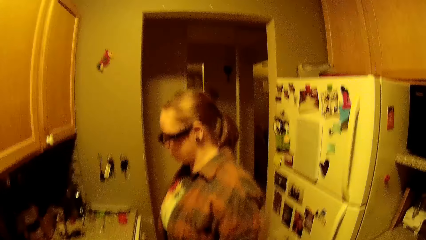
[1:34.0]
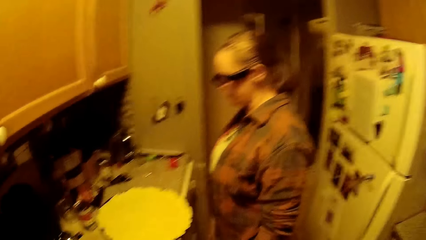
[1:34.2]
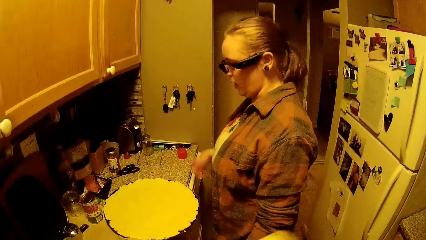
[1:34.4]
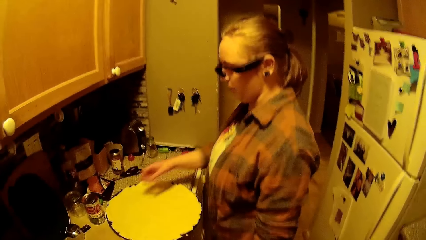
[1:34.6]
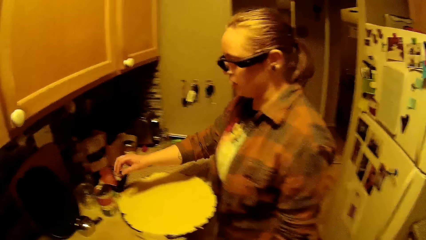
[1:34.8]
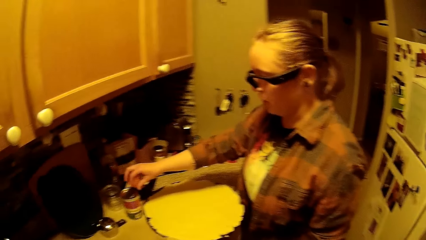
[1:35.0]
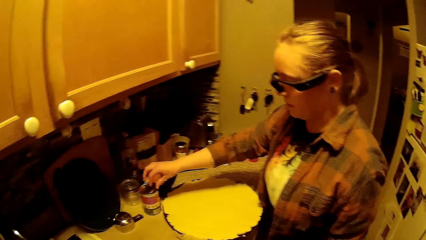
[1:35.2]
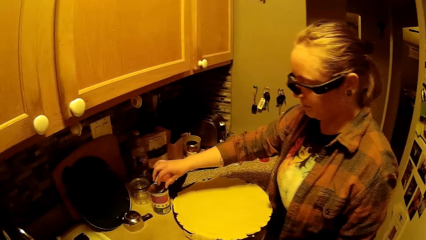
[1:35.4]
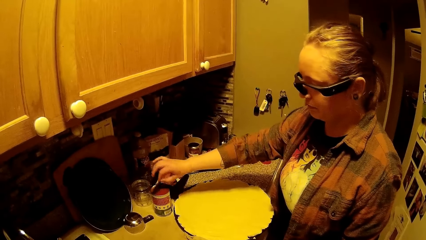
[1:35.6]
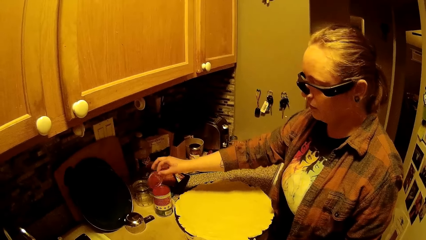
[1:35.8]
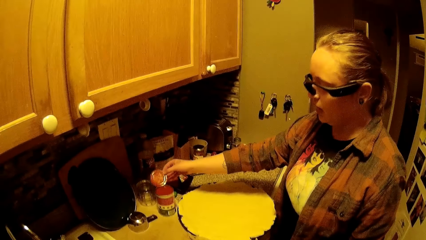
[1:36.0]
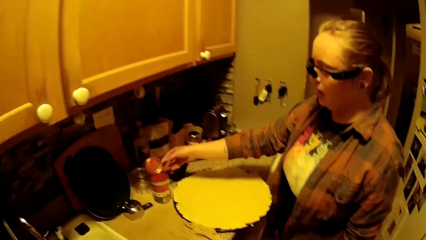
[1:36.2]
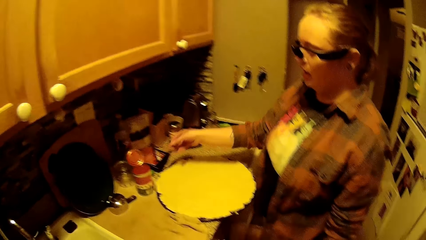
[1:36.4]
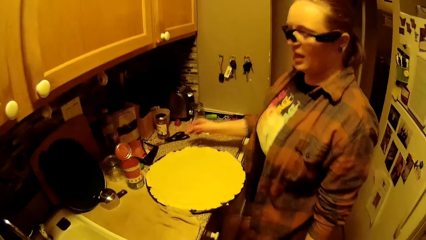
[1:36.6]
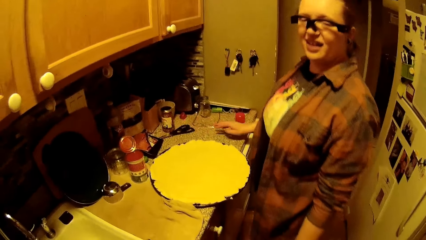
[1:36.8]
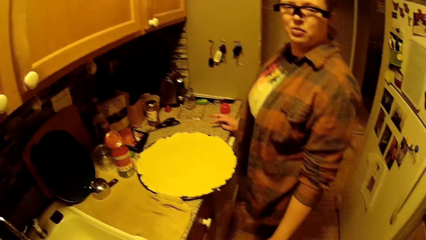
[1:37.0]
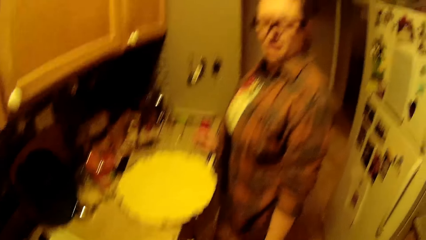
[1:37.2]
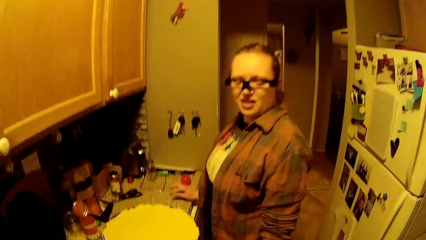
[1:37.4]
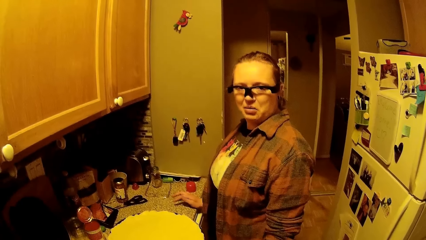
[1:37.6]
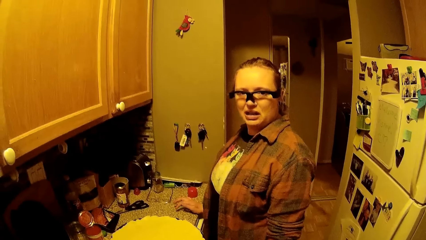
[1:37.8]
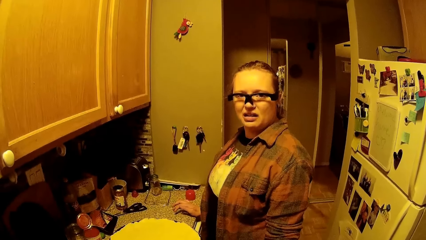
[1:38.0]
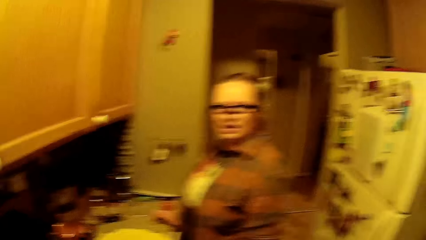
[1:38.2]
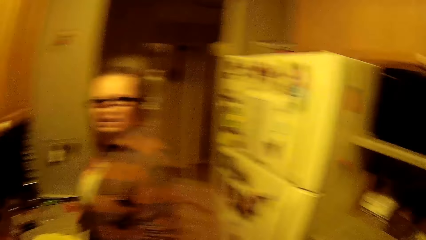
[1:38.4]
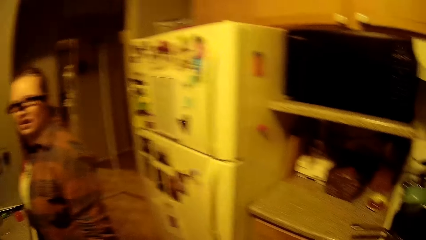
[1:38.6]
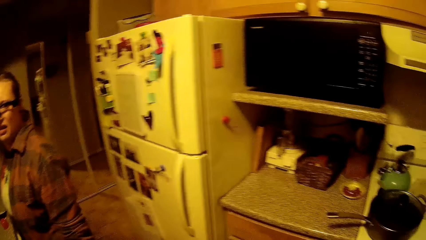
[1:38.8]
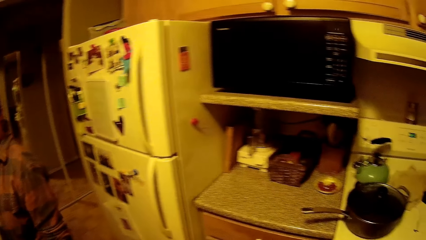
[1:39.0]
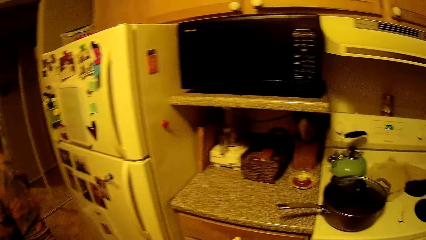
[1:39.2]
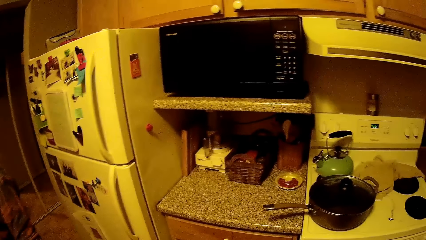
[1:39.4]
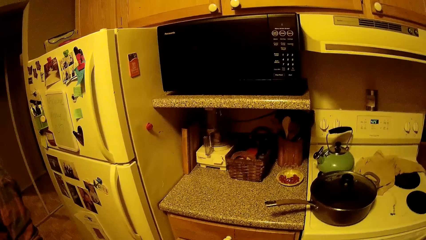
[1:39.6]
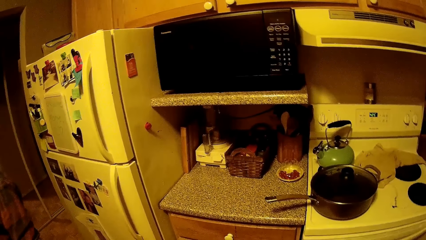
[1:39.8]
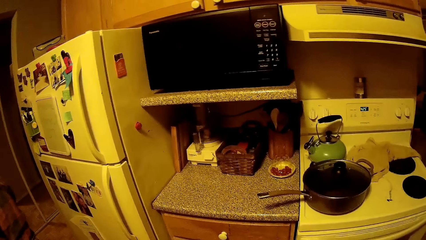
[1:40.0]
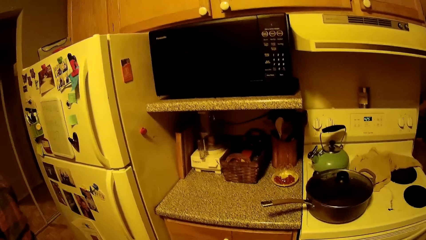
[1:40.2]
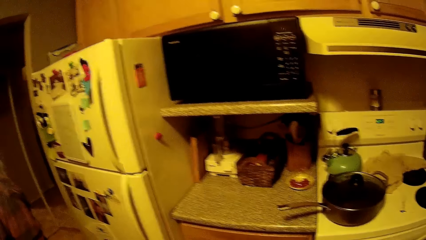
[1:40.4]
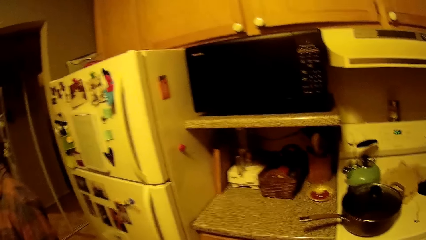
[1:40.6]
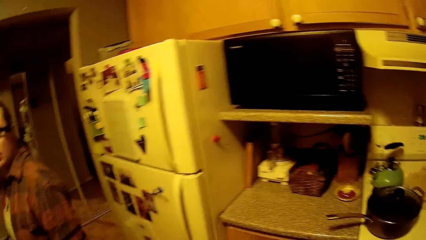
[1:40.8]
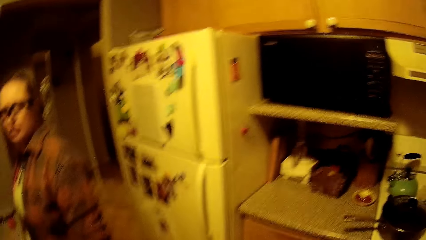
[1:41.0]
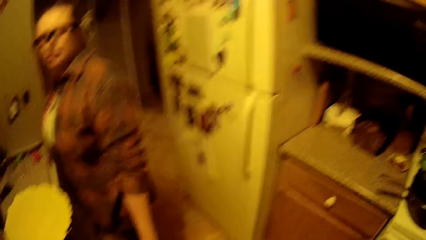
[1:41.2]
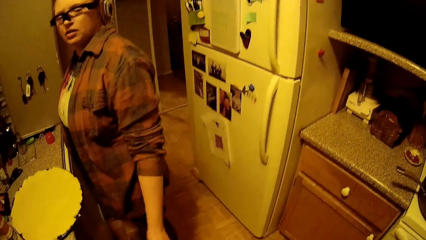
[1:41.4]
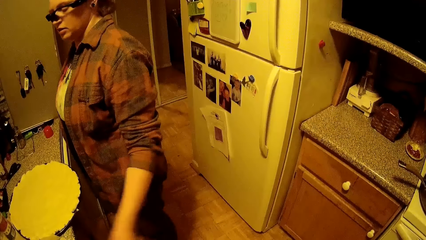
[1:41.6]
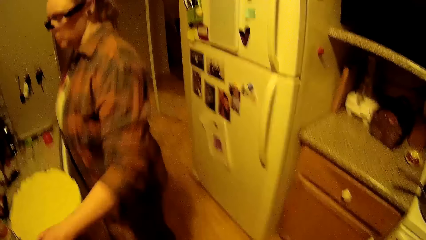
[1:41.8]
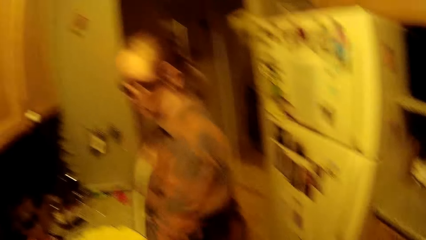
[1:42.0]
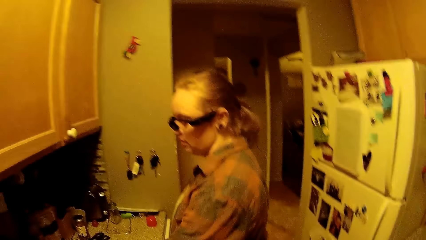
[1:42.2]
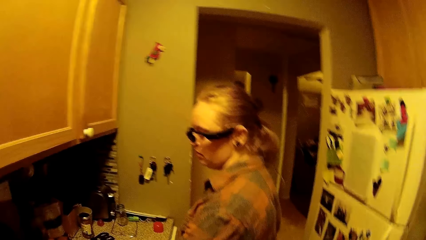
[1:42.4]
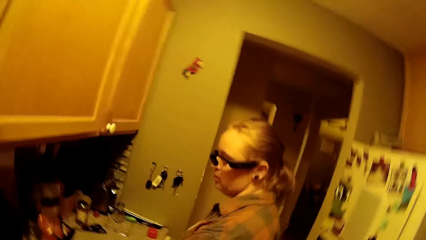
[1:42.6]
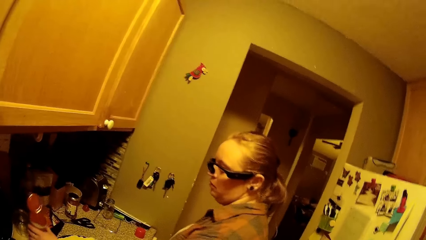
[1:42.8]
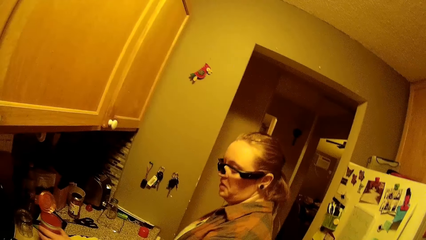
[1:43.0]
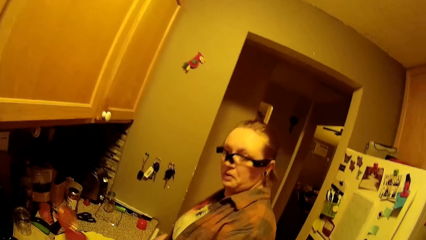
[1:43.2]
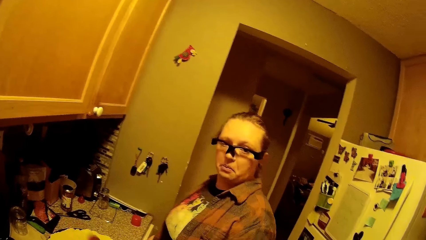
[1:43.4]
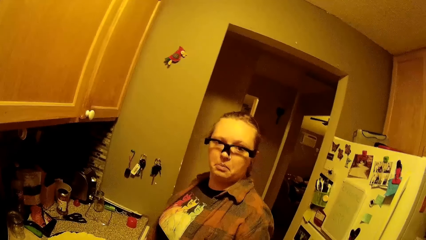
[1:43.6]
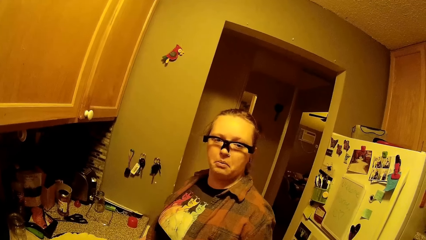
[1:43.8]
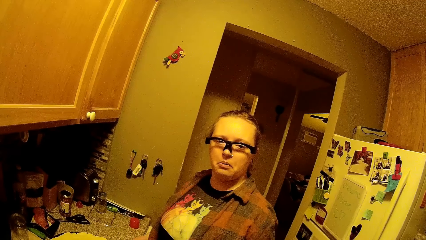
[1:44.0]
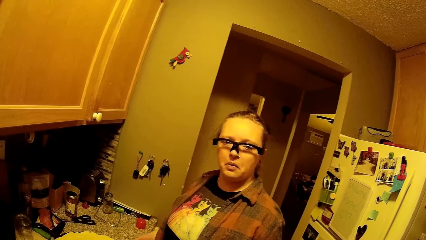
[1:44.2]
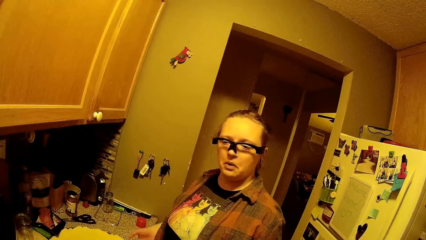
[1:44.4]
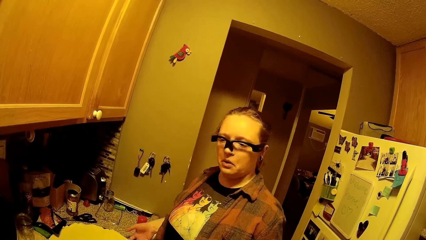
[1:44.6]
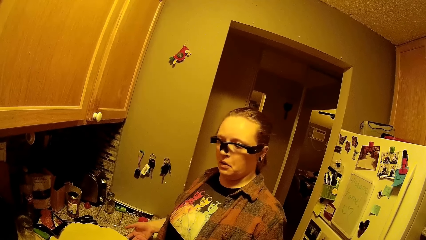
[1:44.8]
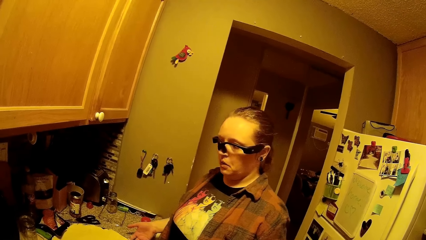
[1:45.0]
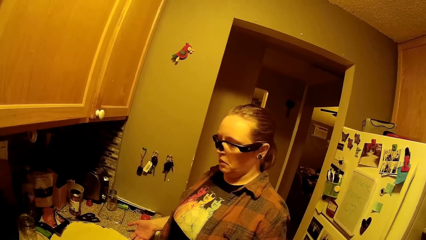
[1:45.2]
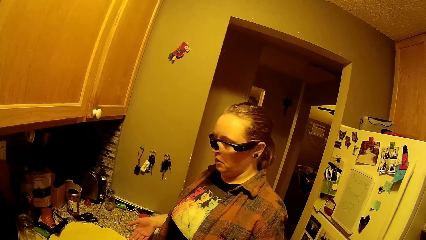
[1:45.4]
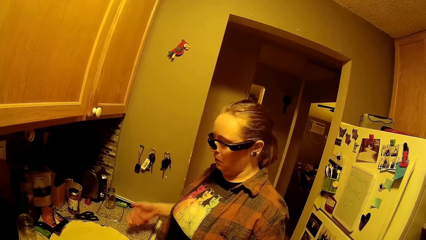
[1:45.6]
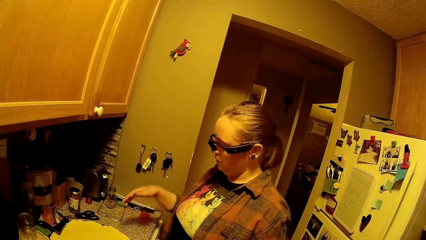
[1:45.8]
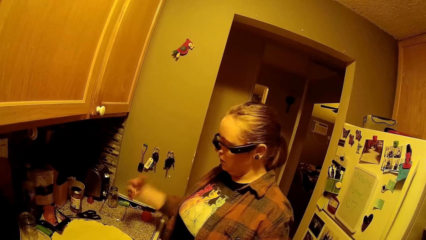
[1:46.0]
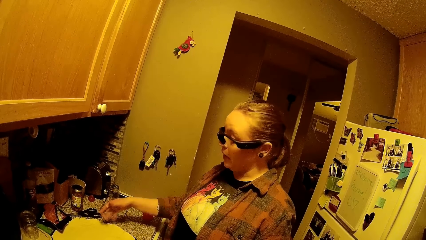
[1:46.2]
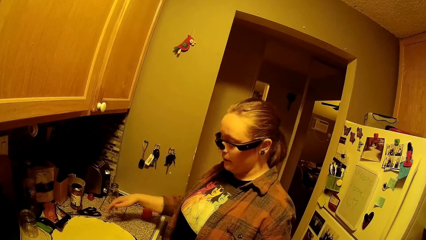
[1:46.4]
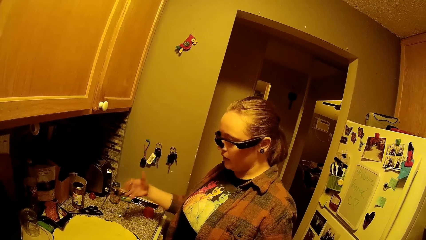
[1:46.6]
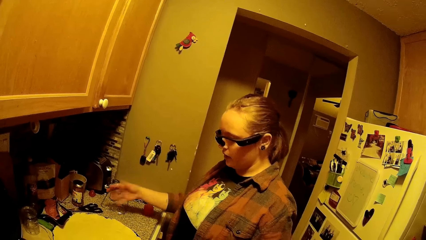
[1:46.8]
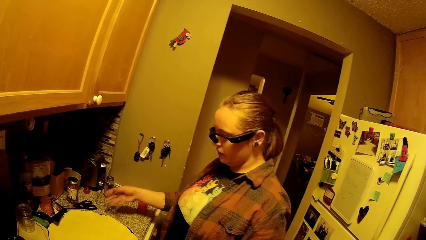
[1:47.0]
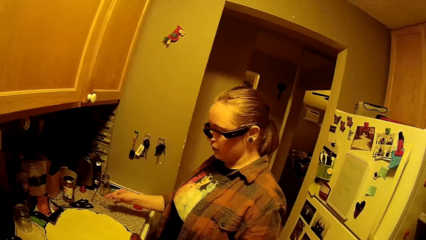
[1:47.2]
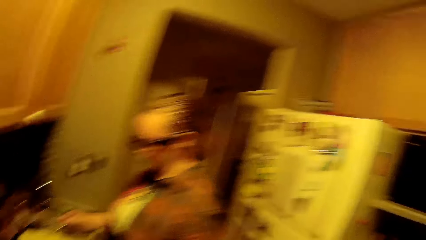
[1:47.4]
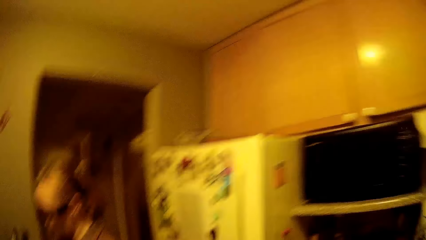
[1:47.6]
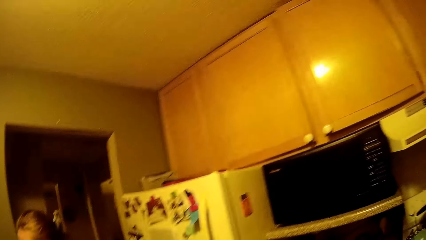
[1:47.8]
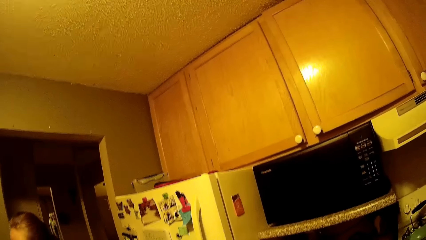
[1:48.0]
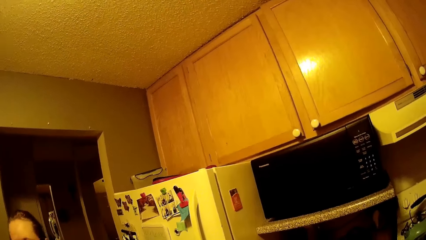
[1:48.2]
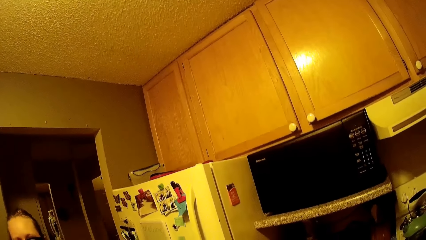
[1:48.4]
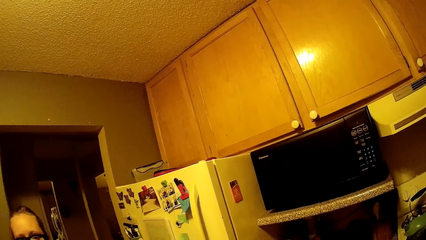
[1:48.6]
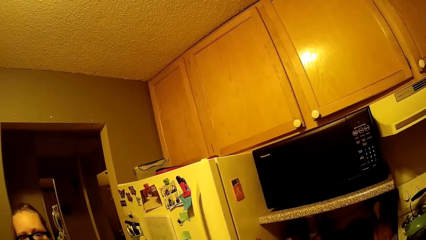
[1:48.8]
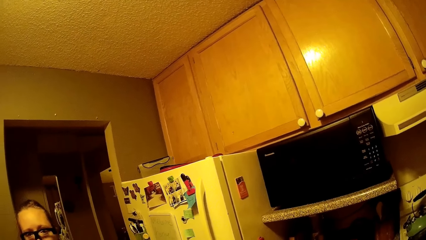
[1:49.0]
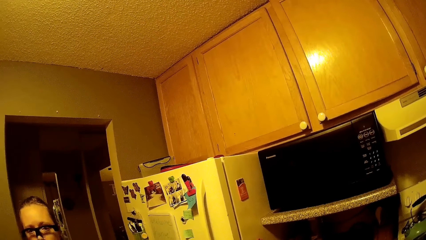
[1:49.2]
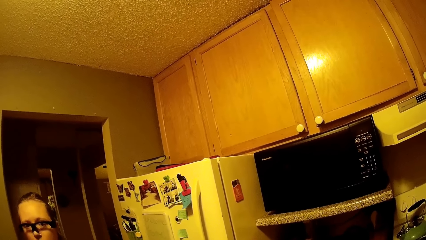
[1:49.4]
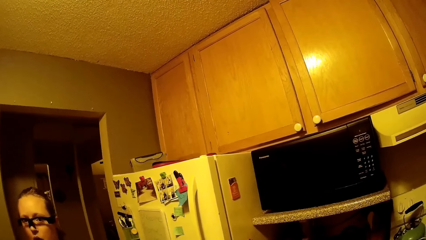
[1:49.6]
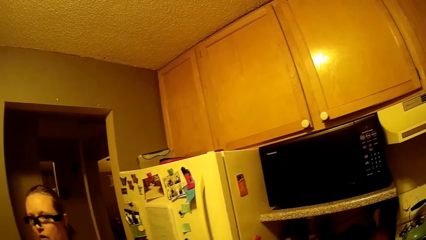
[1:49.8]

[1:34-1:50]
The woman opens a canned ketchup with her right hand. She places her right hand on the kitchen countertop. The camera wearer stares at the woman. They converse with the woman. The woman picks up the canned ketchup with her left hand on the kitchen countertop. She pushes the dressed flour tray on the kitchen countertop with her right hand. She shakes her right hand. The camera wearer stares at the microwave.
